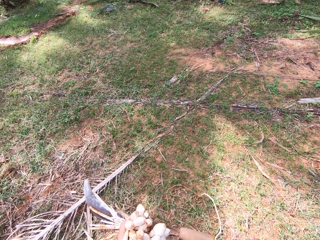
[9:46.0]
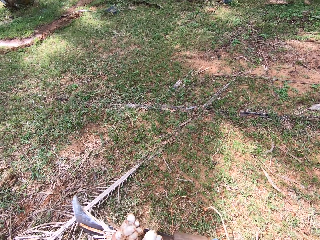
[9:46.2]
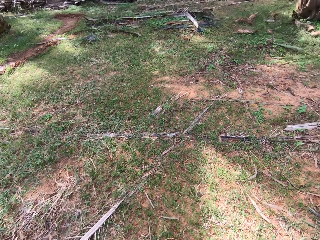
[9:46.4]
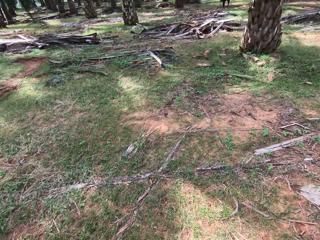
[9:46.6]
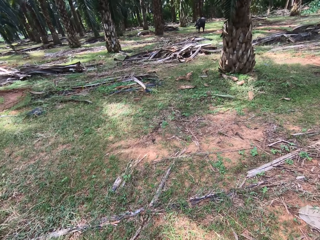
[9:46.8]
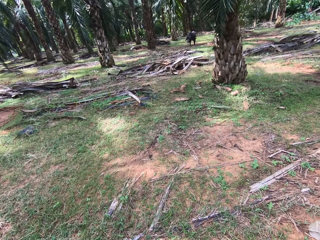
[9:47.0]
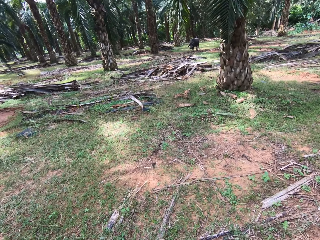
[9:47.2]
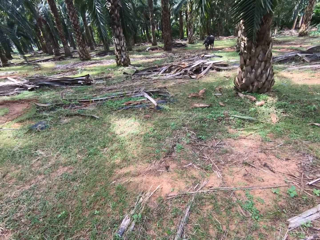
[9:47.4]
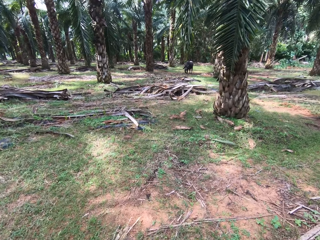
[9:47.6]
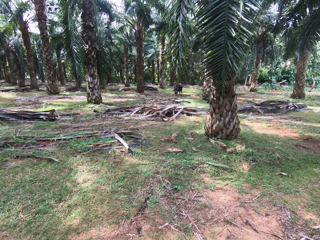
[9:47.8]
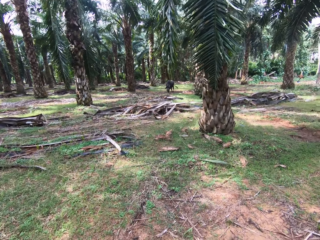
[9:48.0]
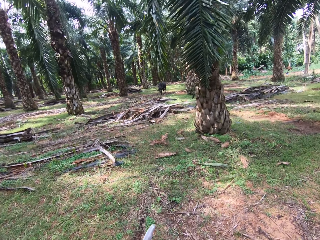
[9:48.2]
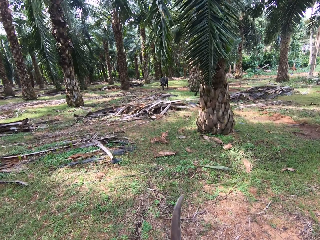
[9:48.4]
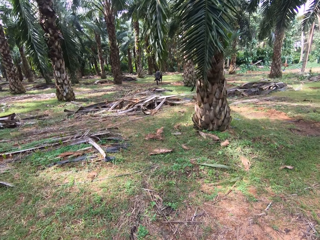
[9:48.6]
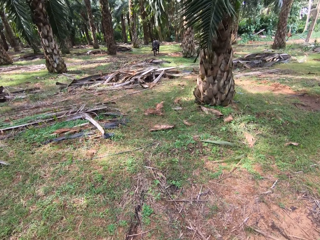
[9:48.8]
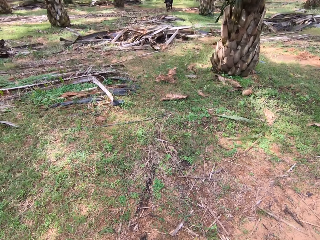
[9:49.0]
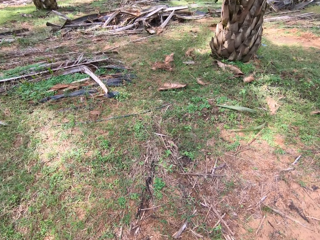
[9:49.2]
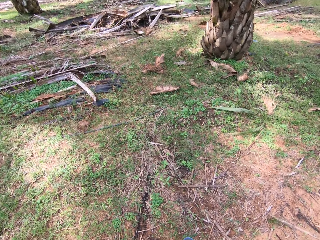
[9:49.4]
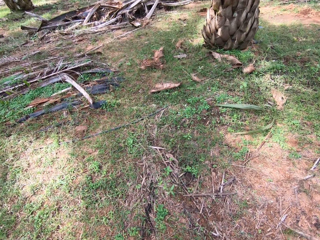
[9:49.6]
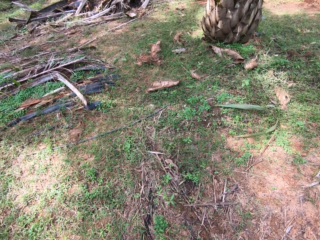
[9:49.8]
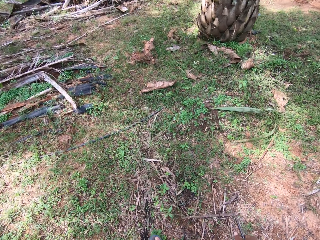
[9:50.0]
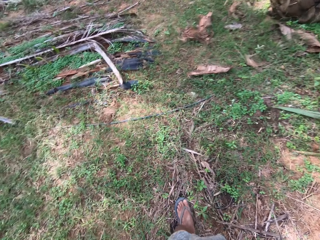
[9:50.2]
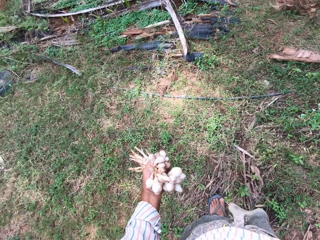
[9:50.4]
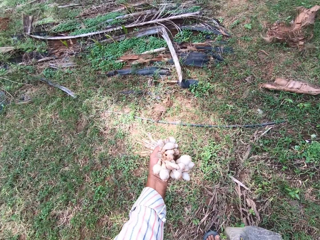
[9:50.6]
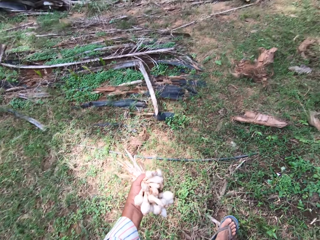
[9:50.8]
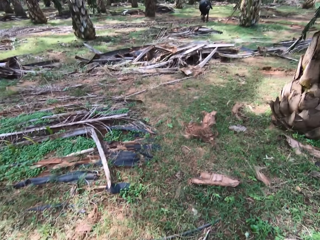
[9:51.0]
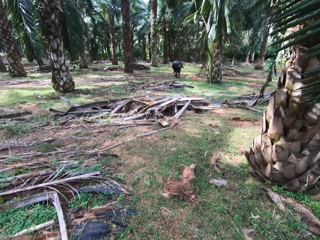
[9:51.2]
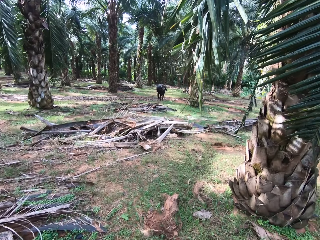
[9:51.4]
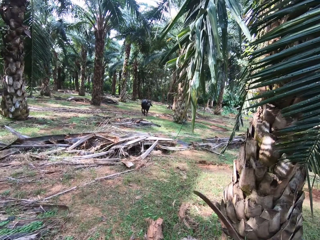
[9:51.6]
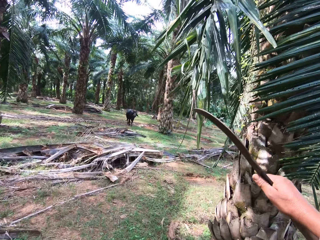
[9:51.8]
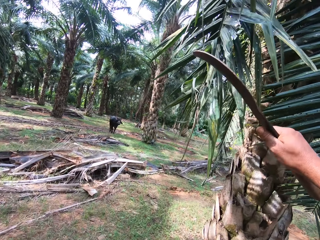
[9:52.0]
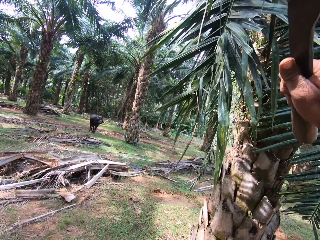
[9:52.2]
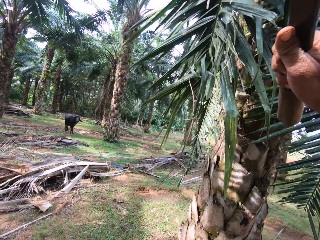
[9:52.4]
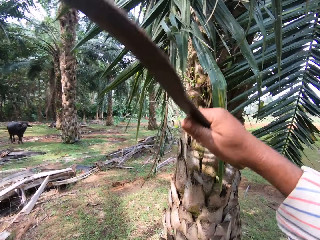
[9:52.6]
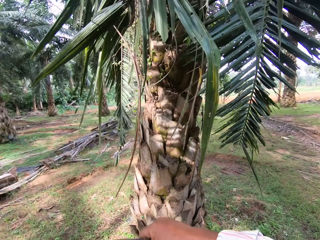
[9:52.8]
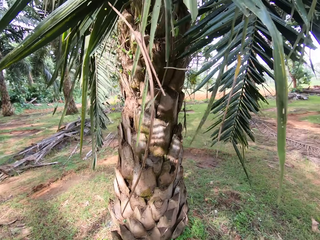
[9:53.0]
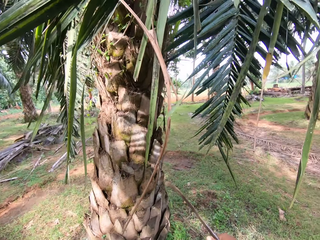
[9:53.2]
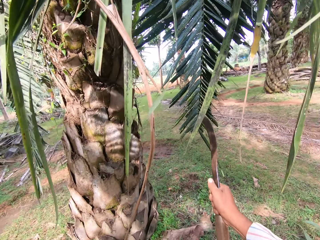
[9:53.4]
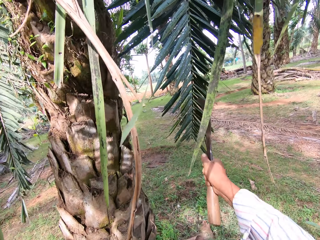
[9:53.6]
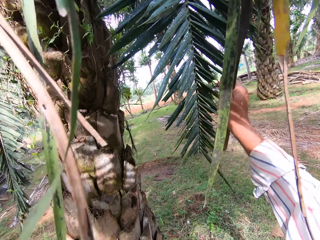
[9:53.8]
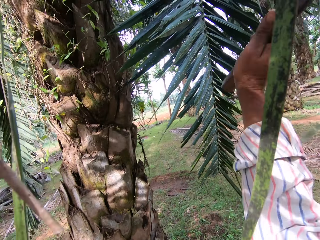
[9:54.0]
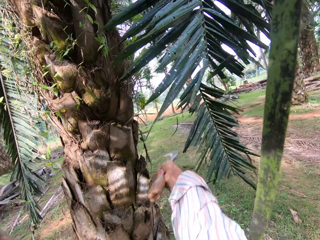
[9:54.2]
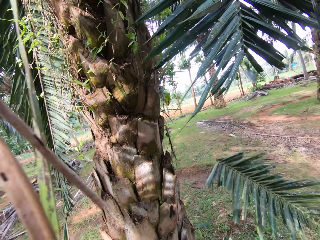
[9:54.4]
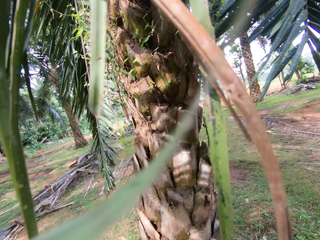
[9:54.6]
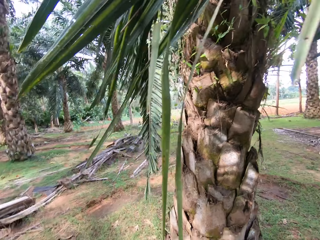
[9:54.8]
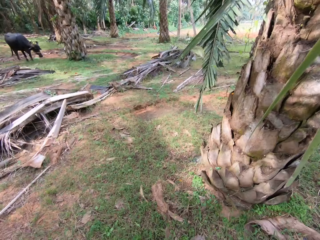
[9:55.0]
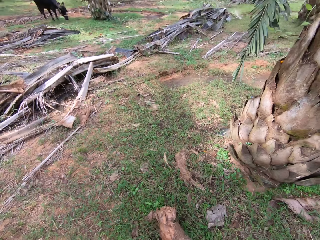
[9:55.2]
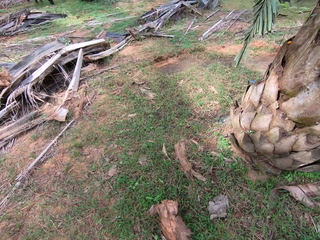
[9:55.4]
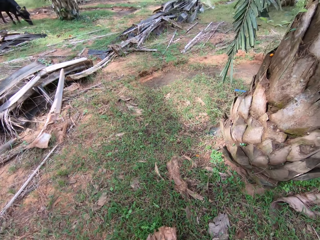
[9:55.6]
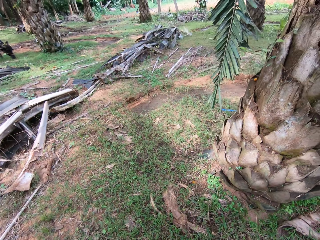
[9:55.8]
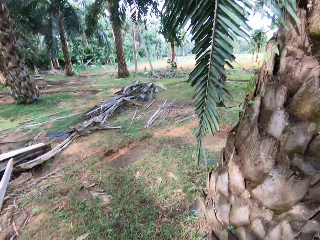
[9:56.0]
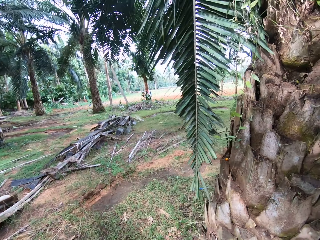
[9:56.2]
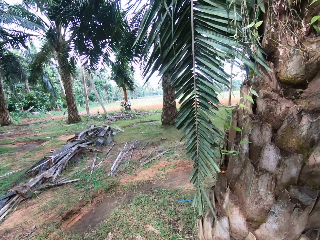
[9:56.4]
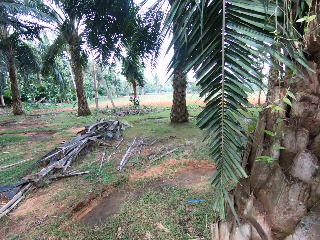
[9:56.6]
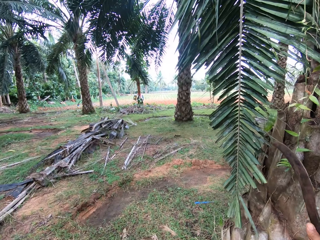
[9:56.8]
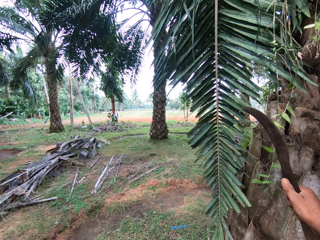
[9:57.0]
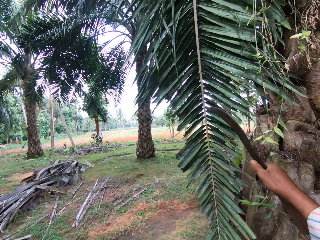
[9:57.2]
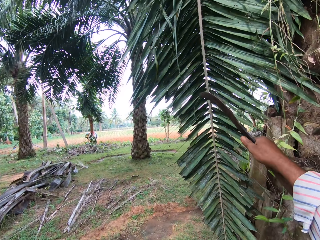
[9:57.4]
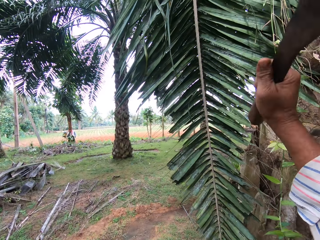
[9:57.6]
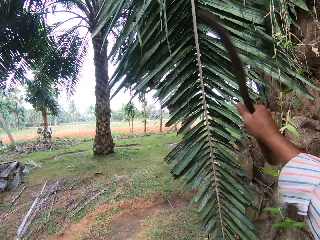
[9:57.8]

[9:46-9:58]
The camera wearer walks towards a palm tree in the farm. They raise a machete. They lower the machete. They cut the palm frond of a tree. They look at the tree.

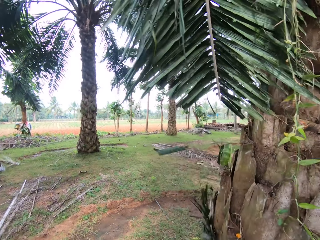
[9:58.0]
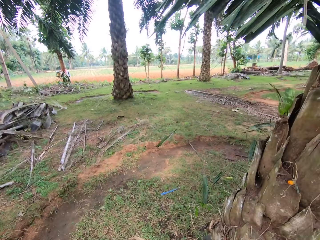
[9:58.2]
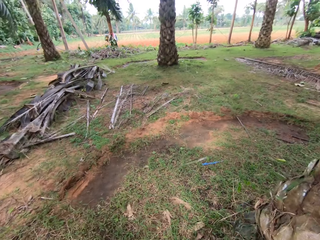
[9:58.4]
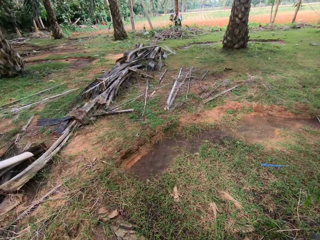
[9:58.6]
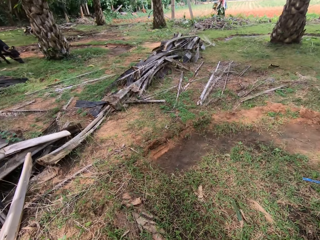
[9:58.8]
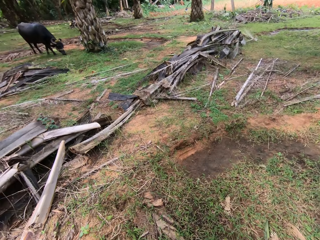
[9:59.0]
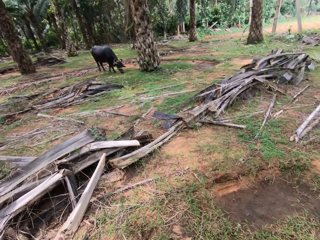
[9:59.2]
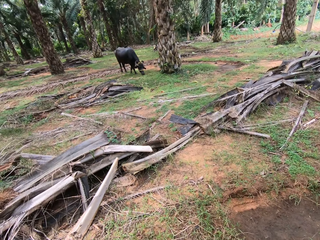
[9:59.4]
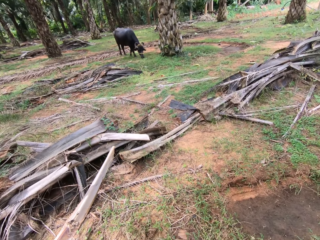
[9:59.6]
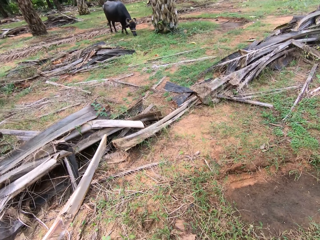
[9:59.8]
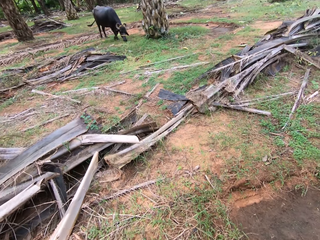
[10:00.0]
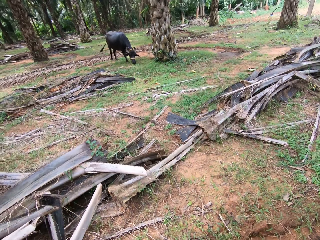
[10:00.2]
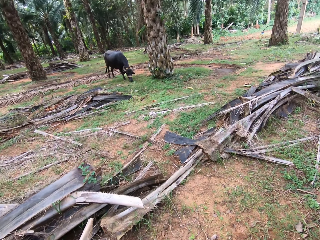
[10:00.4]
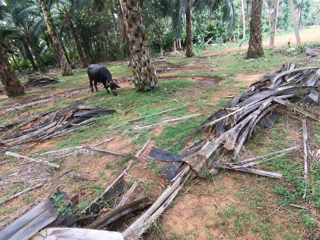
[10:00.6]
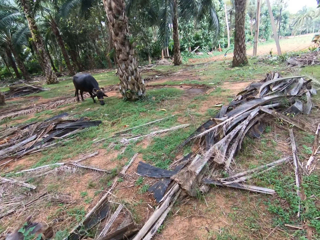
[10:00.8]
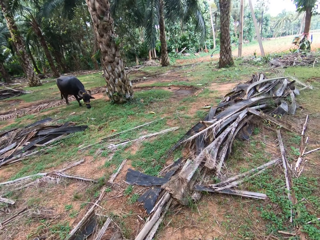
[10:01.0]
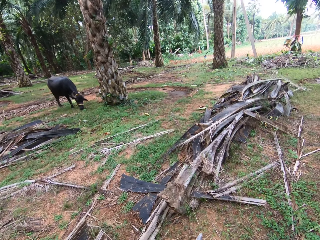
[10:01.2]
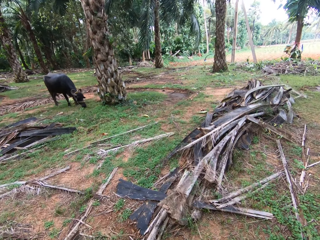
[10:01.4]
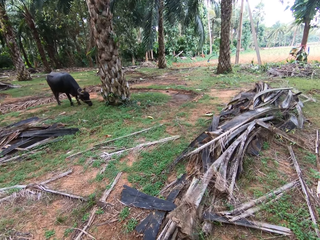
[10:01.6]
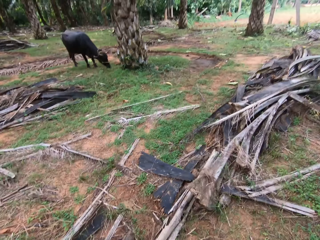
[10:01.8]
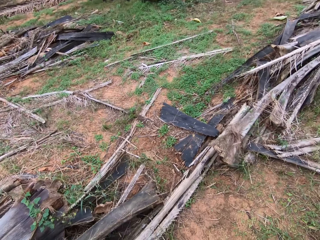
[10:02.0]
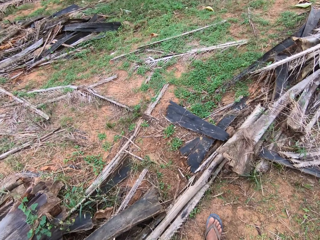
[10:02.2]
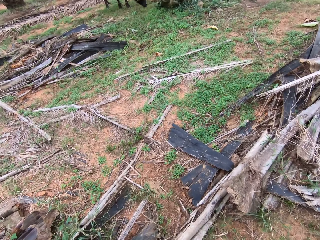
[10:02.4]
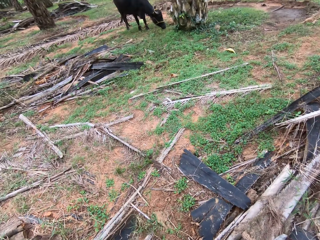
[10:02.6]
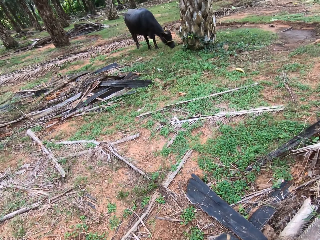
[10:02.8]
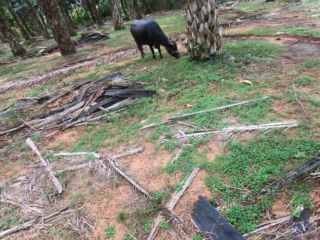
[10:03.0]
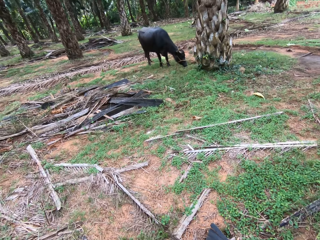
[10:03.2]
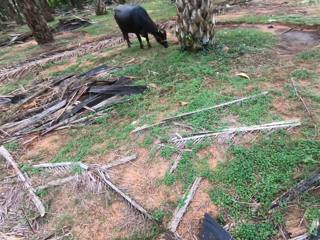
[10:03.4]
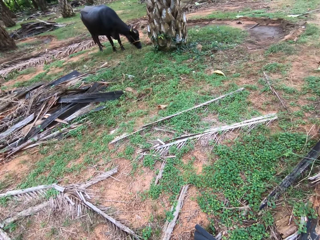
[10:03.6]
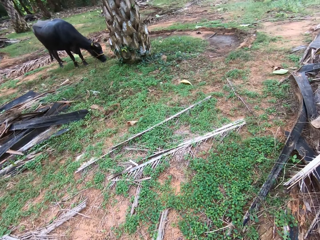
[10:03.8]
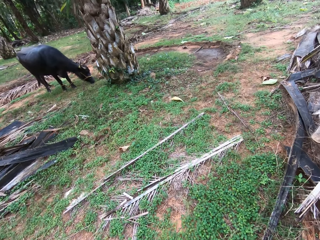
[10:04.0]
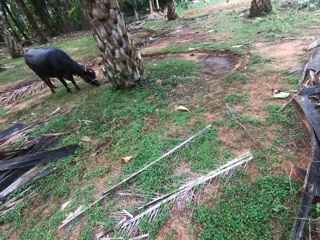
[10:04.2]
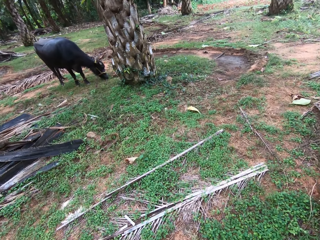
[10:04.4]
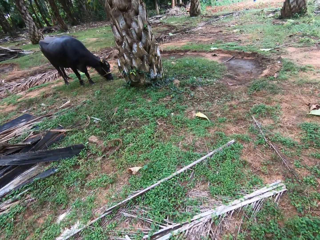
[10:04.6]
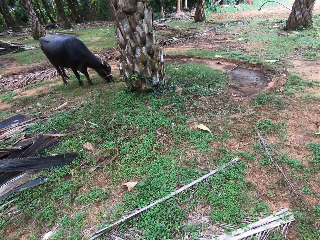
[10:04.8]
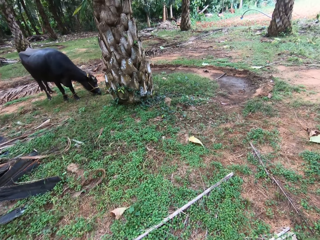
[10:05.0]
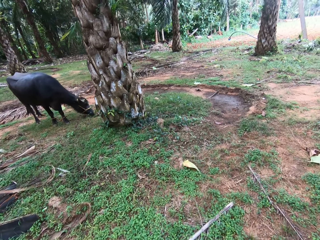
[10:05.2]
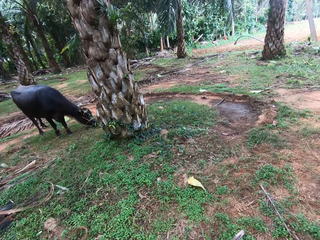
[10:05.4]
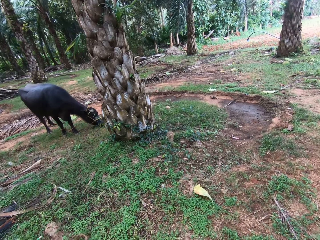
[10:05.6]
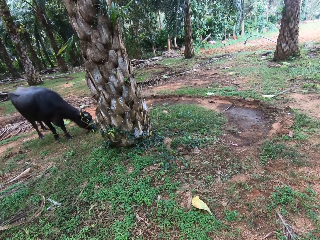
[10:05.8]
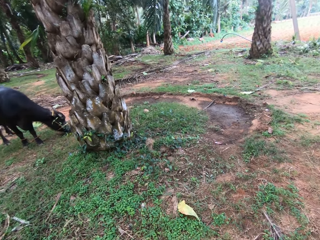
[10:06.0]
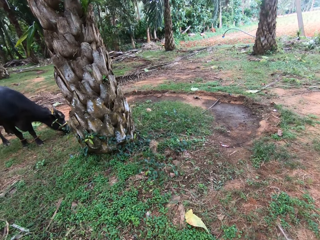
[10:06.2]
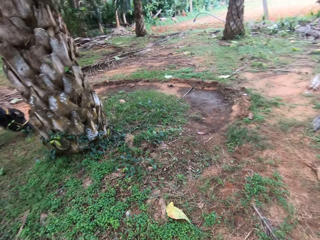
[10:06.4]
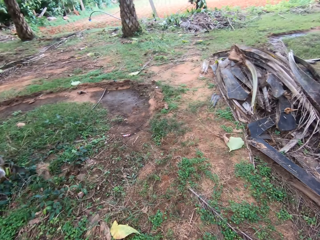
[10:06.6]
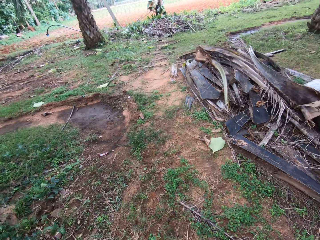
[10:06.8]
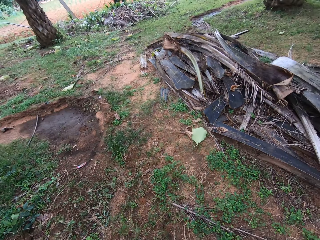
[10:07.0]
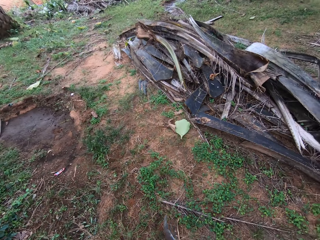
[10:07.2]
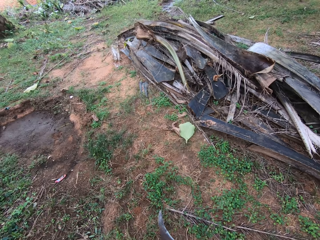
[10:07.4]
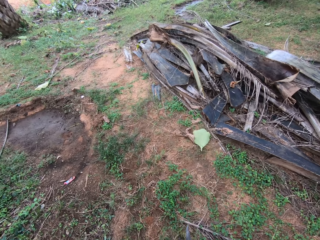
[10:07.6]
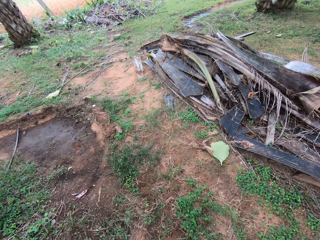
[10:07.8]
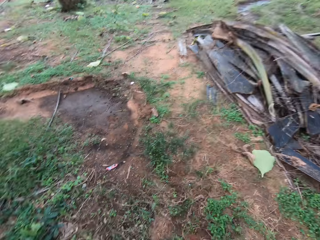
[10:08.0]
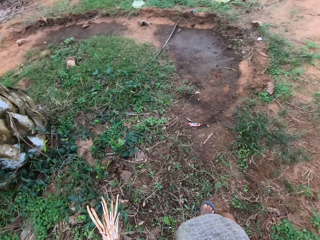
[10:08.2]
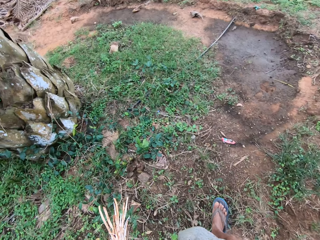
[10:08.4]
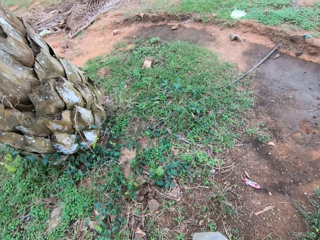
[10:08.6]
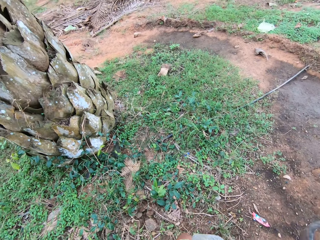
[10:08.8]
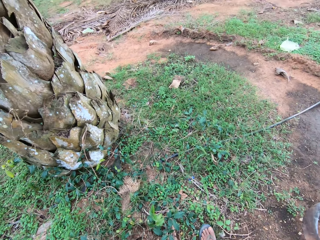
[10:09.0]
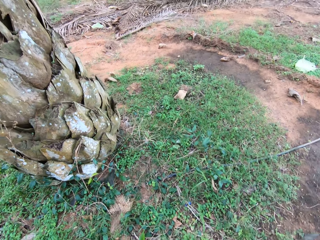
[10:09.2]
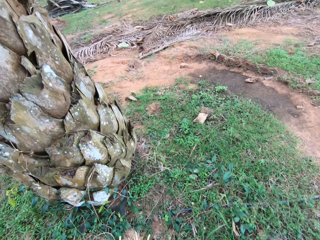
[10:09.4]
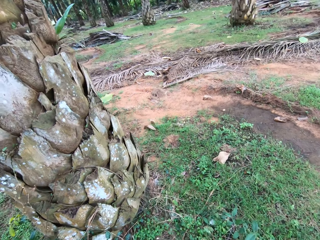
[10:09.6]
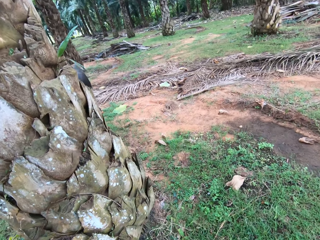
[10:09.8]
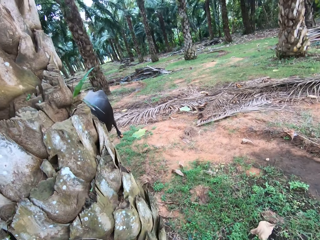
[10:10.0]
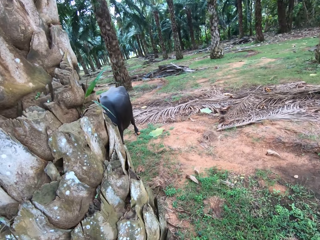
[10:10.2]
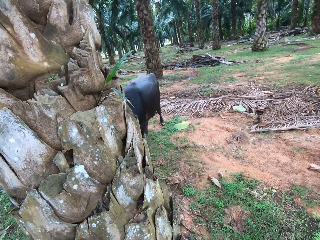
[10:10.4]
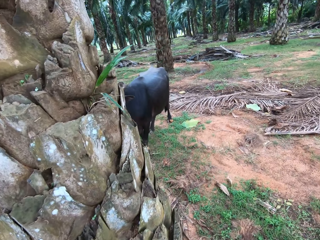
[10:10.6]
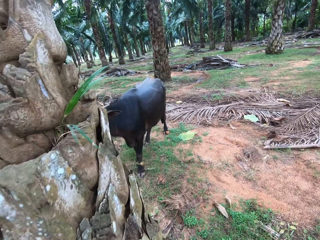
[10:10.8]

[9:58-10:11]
The camera wearer cuts a leaf. They walk to a cow in the farm.
